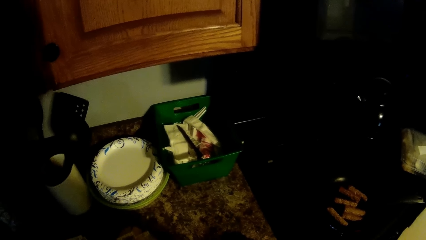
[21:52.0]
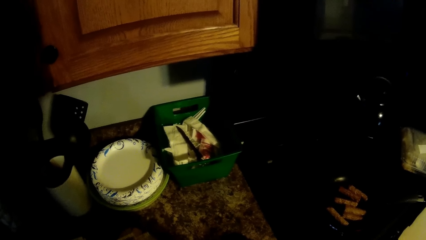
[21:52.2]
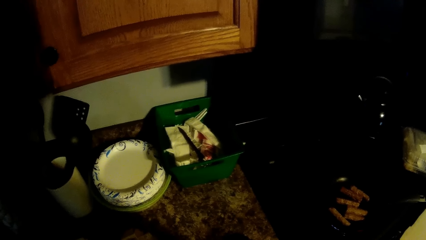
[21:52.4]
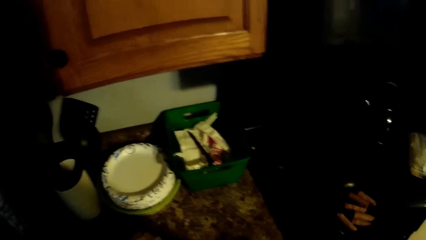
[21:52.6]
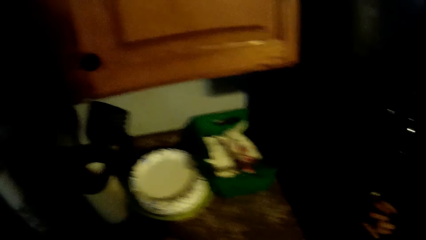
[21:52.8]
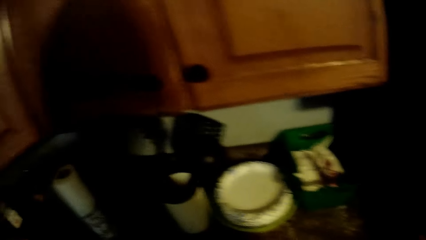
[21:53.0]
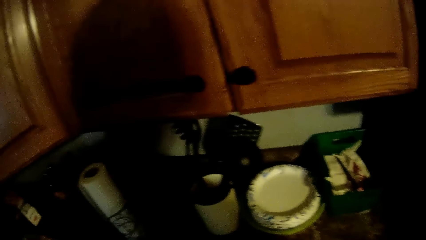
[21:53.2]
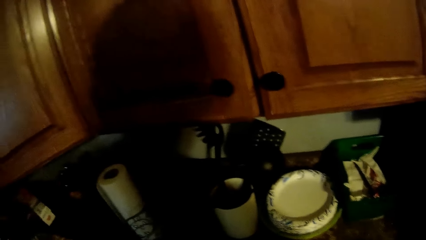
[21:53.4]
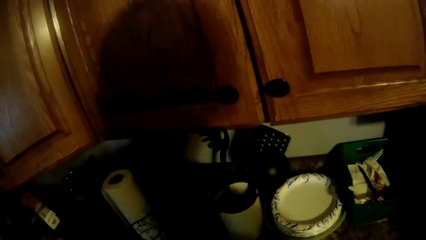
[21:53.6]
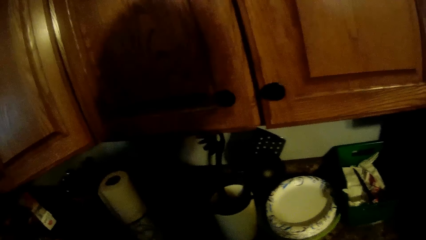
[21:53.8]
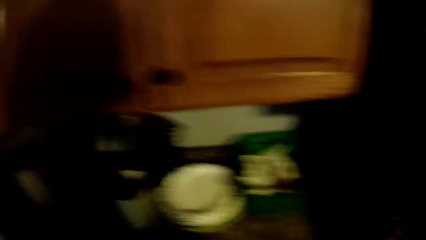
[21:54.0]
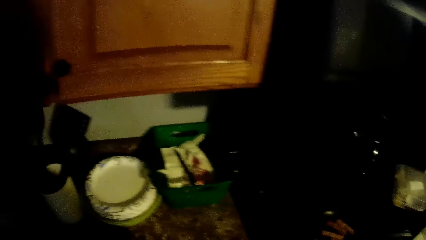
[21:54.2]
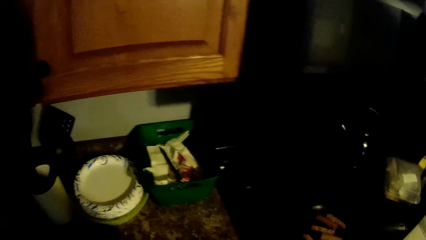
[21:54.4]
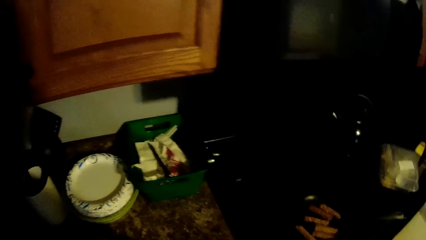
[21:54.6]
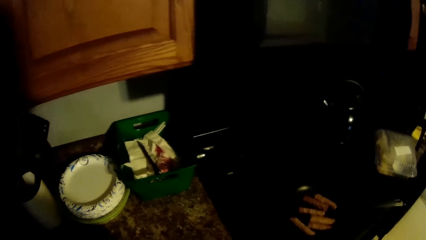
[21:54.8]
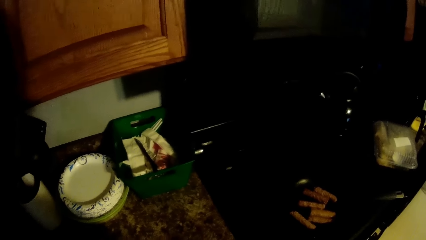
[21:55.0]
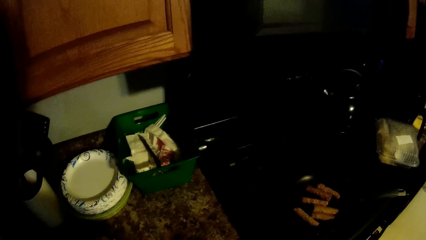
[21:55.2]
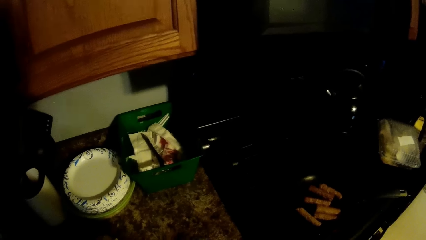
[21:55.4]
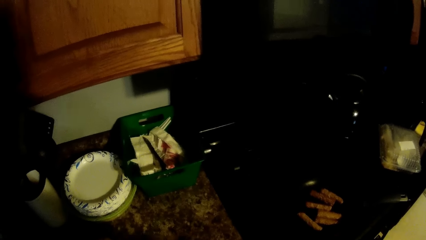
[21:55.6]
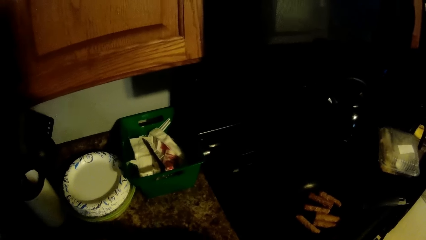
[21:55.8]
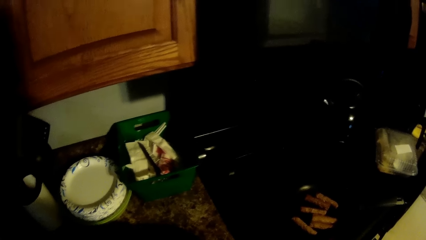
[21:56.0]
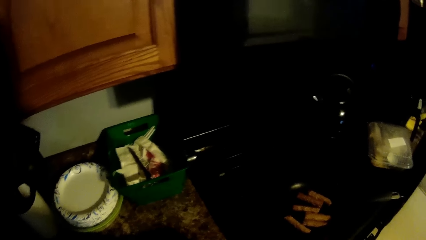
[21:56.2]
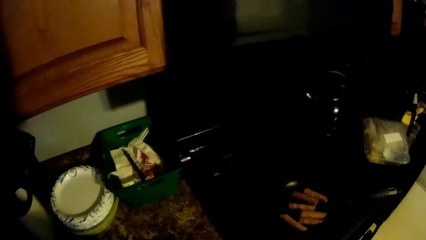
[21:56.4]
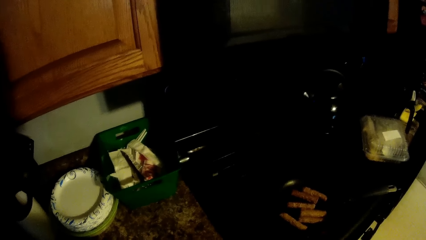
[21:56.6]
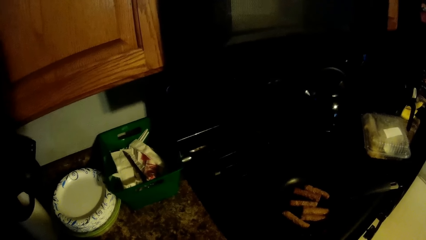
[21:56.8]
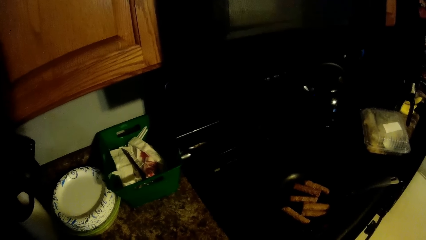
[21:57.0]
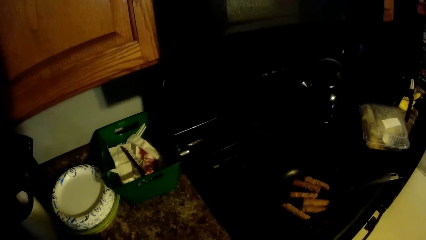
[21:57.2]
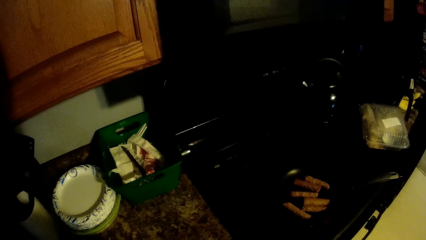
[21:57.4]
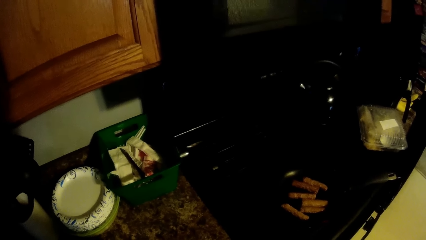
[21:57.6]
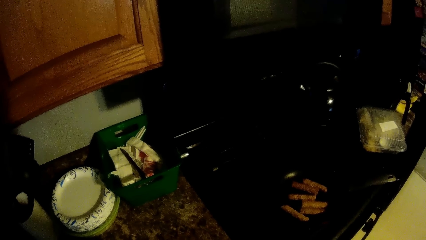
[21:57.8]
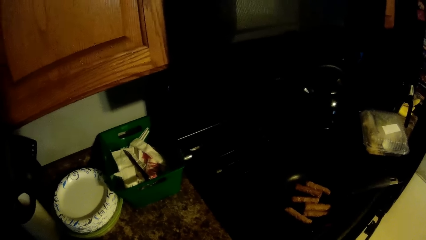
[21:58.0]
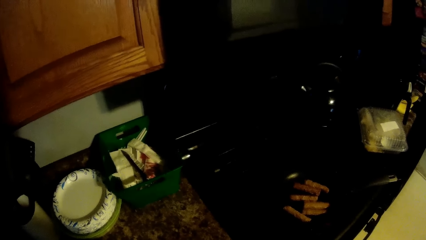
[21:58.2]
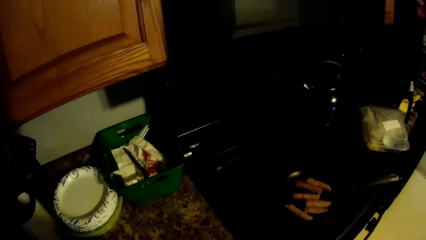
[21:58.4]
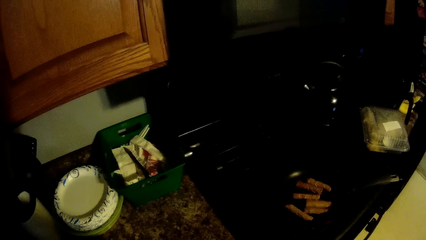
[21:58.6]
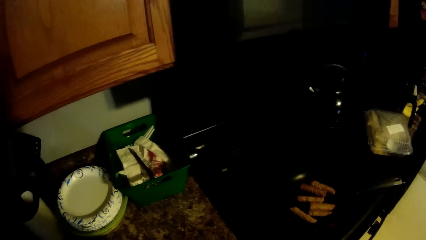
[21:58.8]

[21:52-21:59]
The camera wearer looks around.

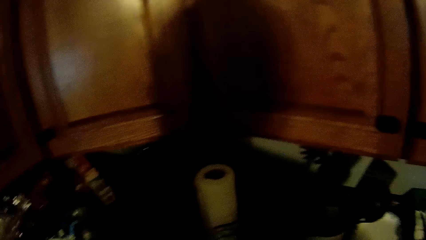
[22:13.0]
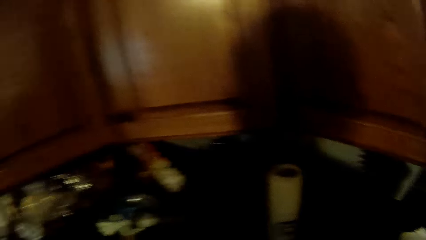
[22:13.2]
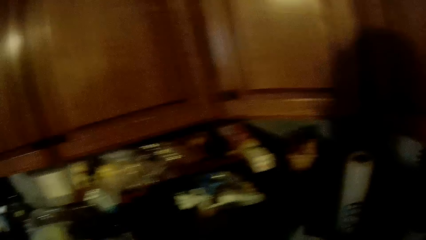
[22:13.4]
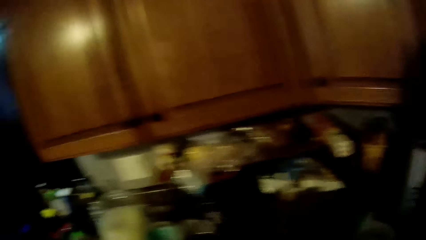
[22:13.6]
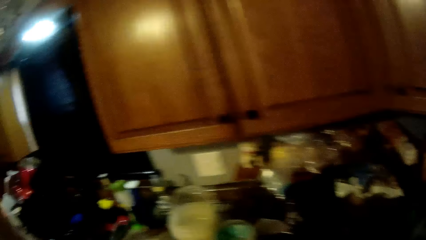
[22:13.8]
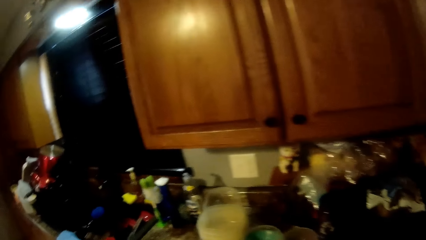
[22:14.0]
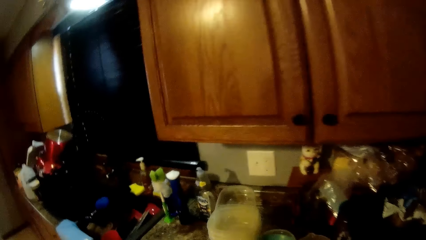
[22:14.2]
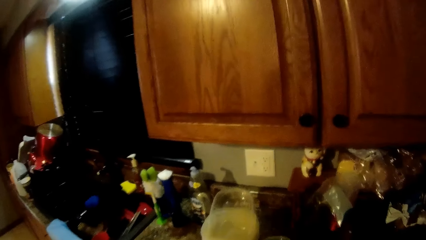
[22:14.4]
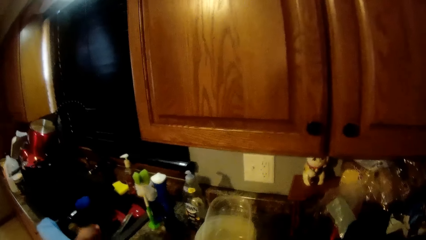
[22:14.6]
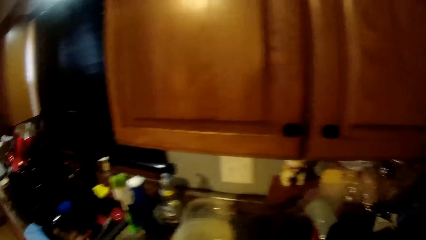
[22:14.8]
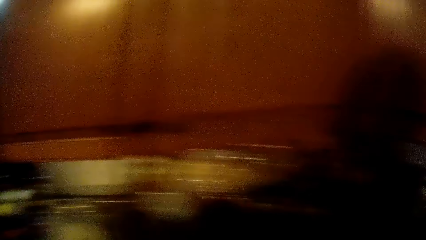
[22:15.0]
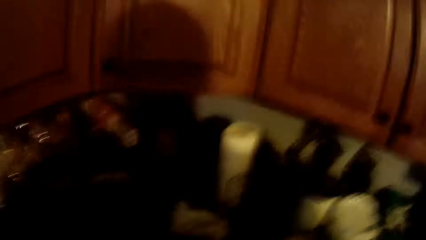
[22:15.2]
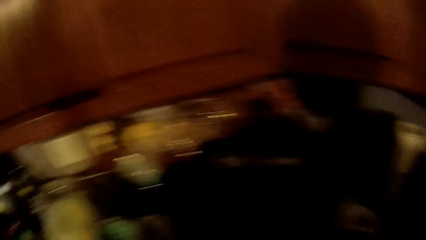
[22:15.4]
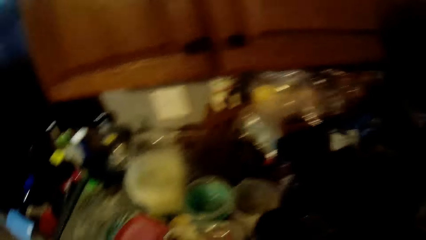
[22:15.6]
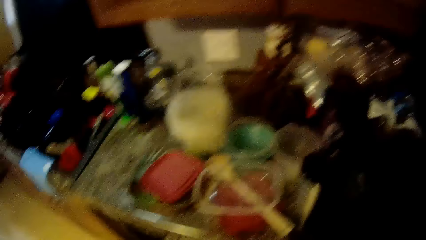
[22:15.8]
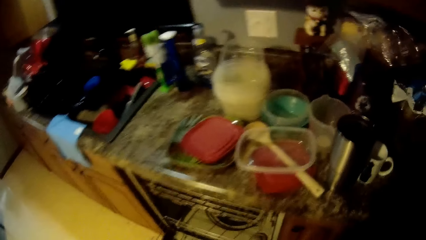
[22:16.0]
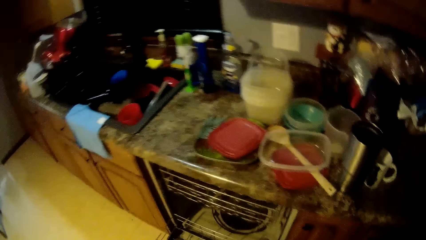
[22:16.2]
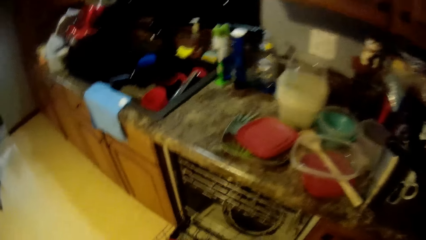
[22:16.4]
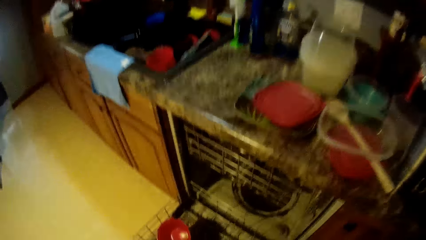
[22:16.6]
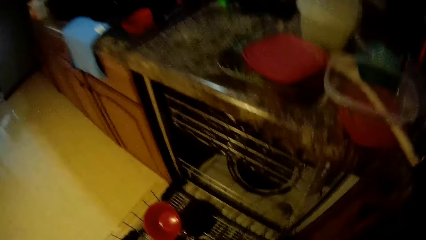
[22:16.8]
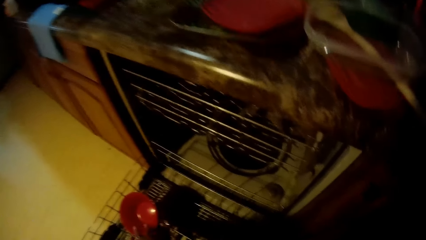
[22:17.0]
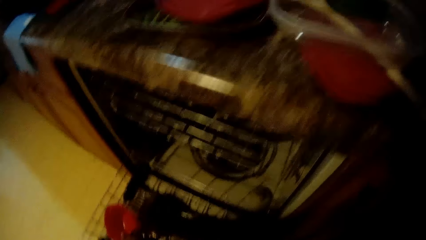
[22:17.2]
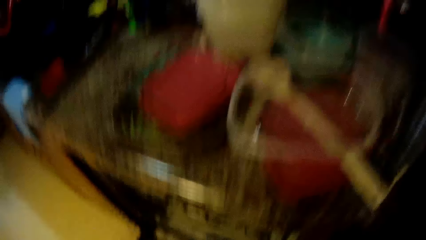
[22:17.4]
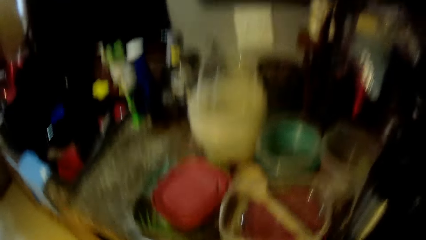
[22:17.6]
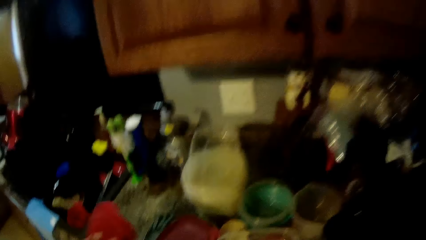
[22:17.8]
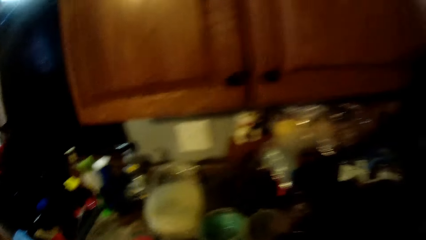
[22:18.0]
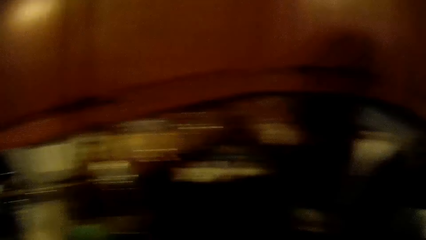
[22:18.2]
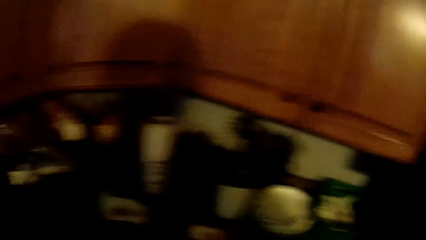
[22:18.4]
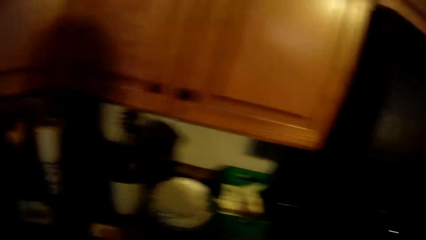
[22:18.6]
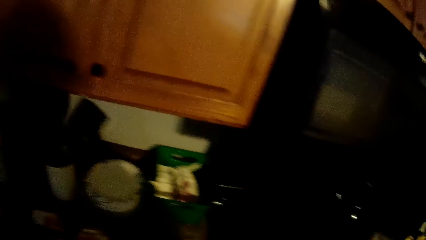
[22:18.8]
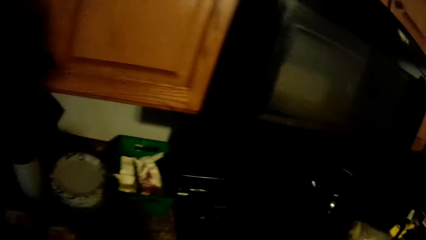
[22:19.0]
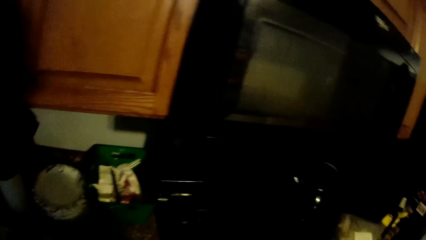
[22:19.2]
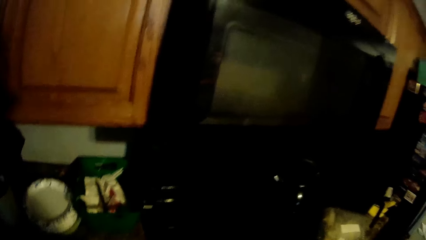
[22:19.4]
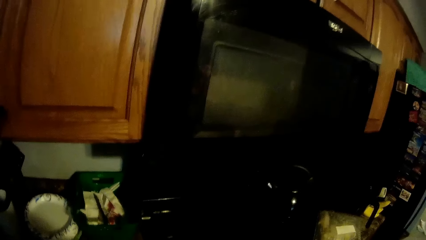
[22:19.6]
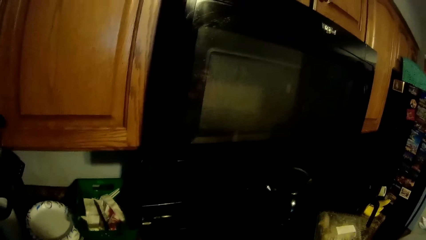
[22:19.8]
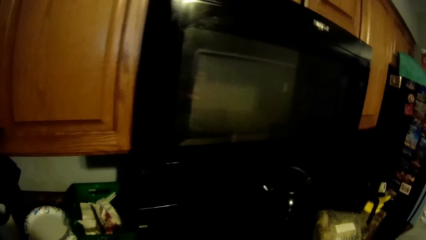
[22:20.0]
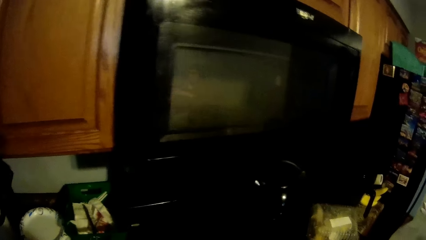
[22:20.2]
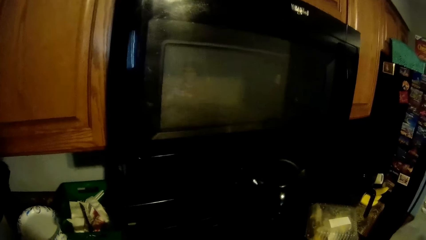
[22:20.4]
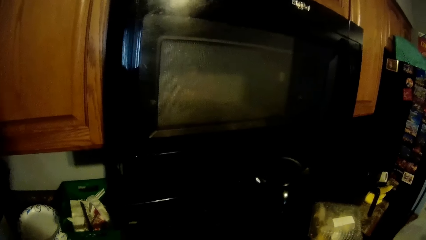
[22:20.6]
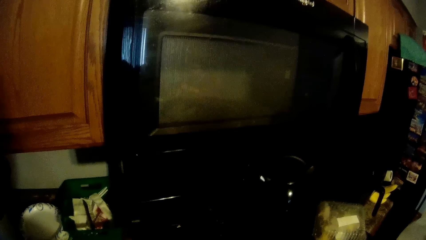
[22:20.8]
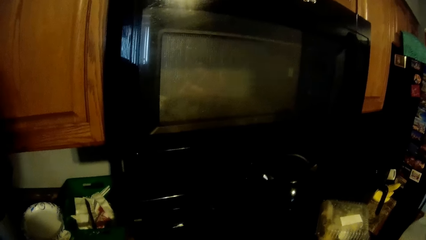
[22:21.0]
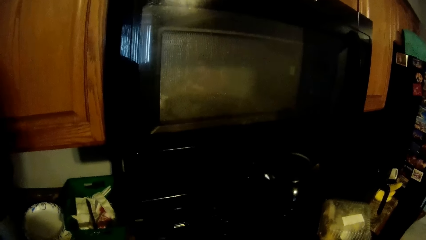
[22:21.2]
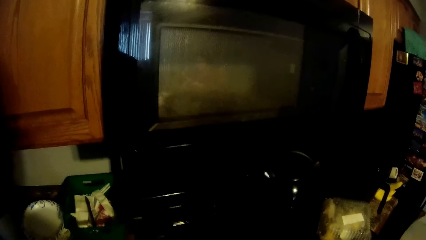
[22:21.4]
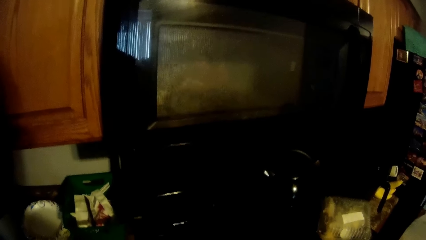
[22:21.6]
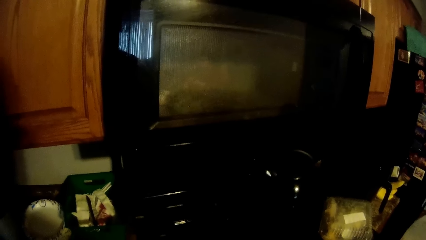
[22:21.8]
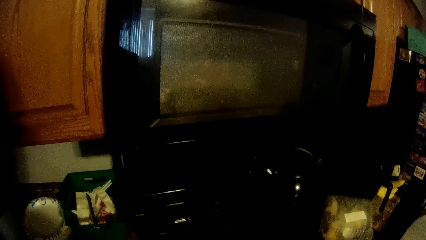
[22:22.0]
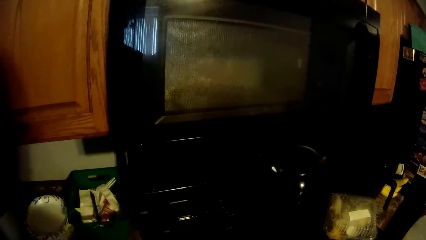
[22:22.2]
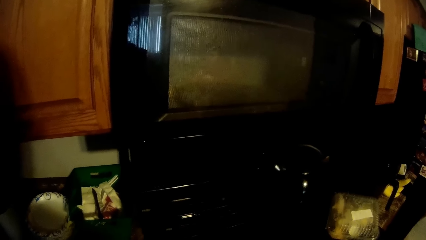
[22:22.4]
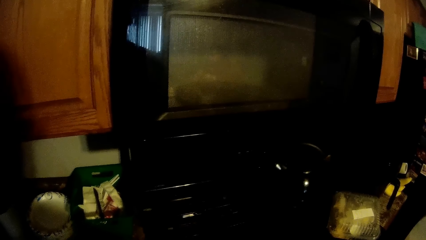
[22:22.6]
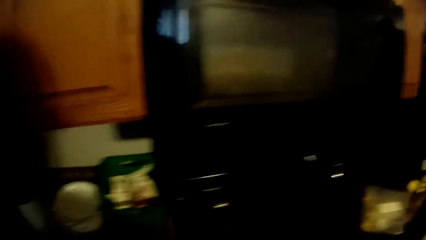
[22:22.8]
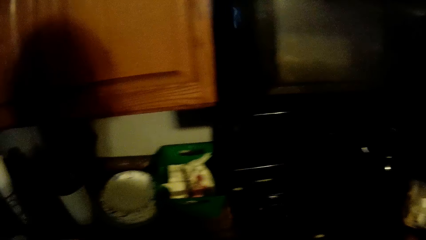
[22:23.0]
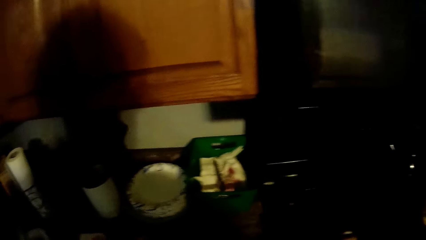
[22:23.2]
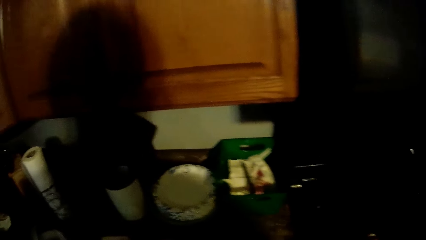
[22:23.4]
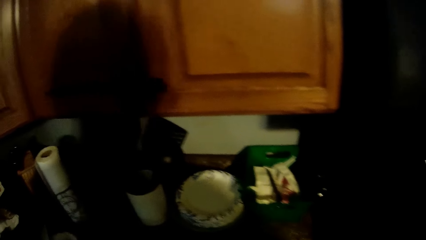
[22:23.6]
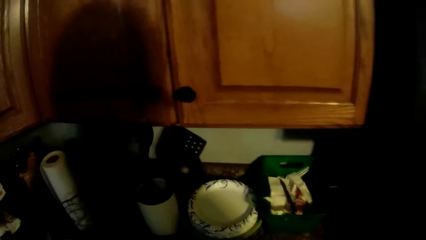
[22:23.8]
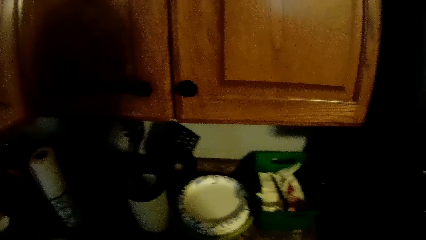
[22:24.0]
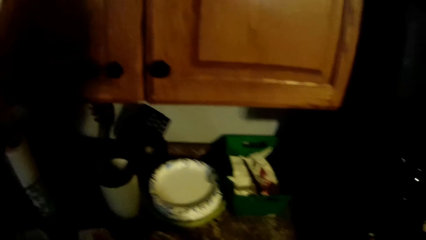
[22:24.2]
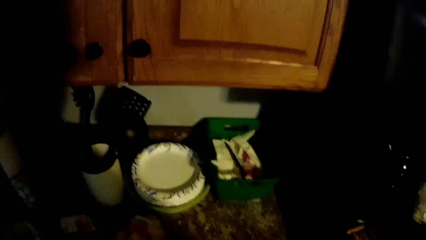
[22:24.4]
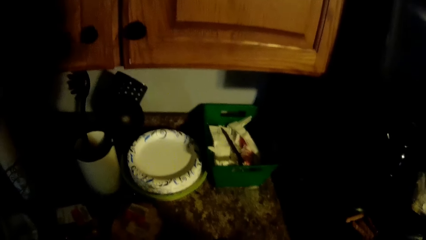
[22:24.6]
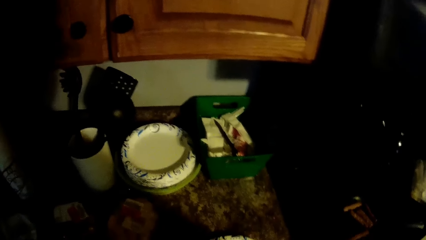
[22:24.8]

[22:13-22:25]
The camera wearer drops the knife in the sink with his left hand. He picks up the bowl in the dishwasher rack with his left hand. He drops the bowl in his left hand on the sink countertop.
